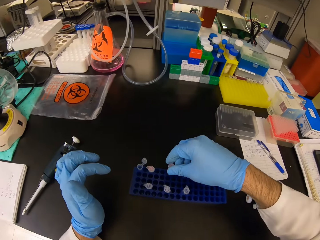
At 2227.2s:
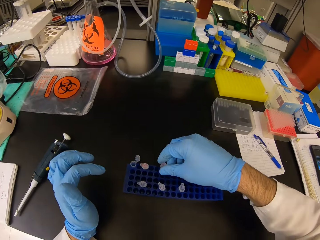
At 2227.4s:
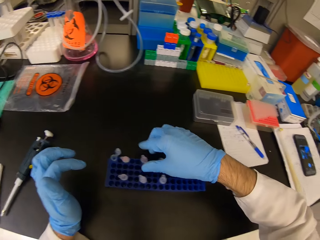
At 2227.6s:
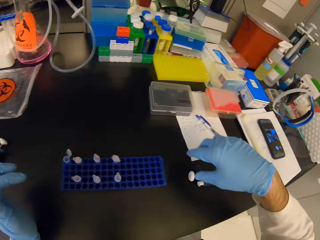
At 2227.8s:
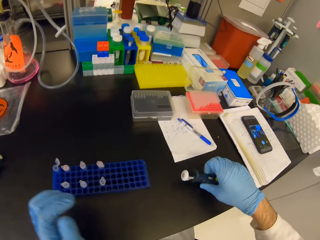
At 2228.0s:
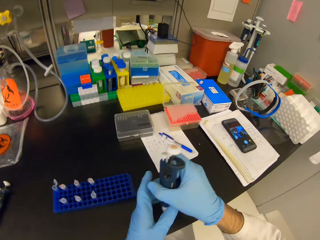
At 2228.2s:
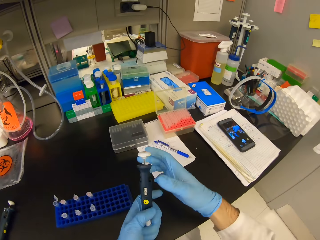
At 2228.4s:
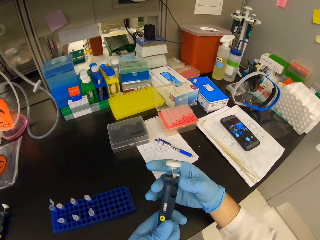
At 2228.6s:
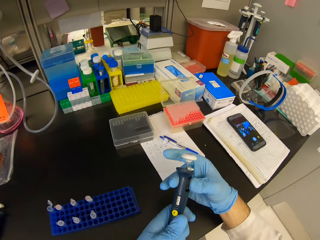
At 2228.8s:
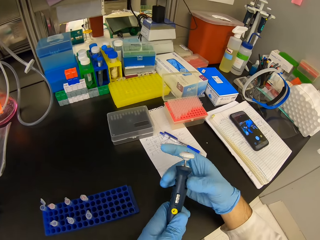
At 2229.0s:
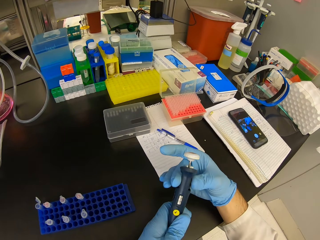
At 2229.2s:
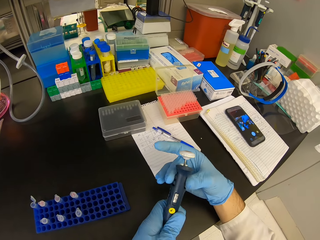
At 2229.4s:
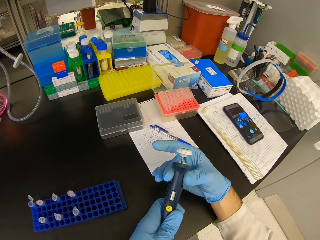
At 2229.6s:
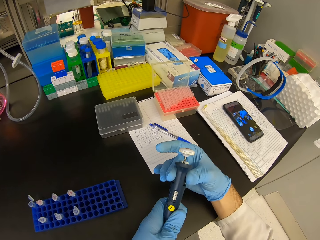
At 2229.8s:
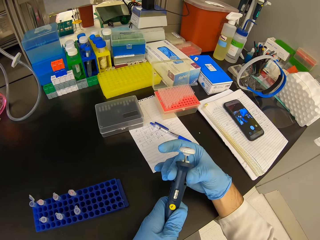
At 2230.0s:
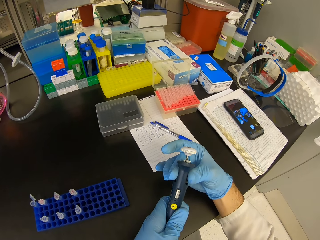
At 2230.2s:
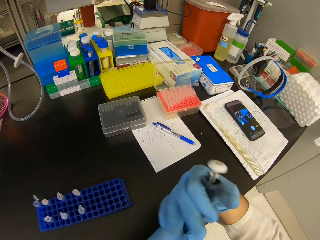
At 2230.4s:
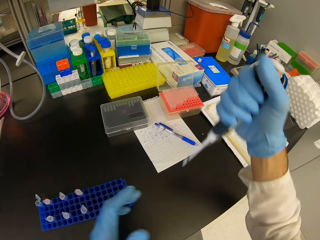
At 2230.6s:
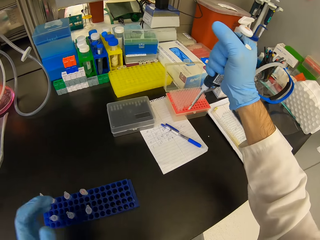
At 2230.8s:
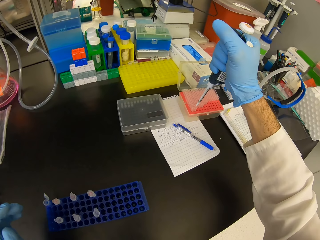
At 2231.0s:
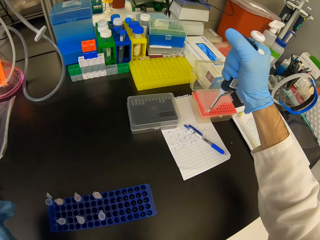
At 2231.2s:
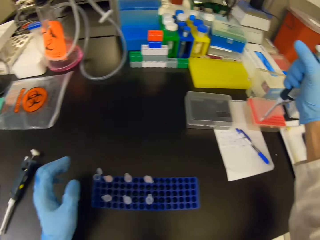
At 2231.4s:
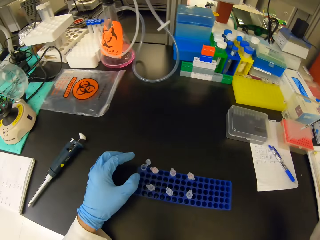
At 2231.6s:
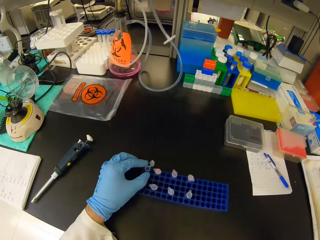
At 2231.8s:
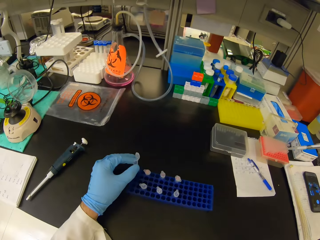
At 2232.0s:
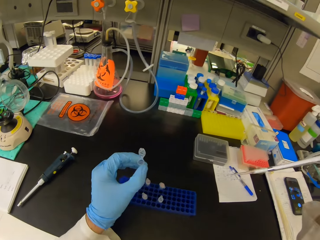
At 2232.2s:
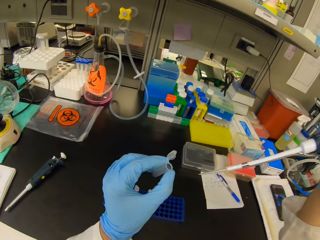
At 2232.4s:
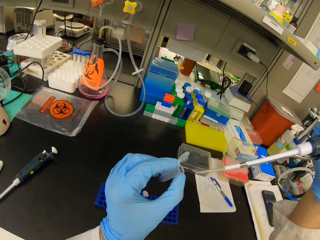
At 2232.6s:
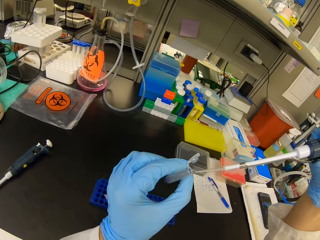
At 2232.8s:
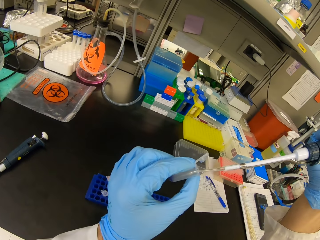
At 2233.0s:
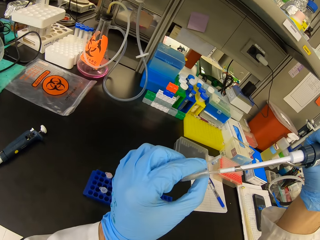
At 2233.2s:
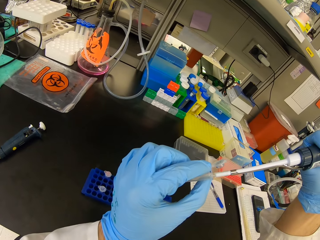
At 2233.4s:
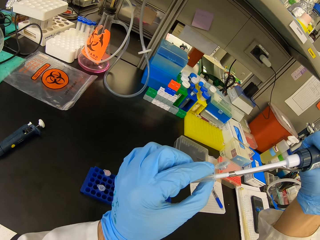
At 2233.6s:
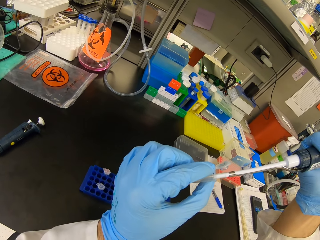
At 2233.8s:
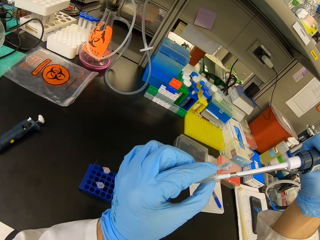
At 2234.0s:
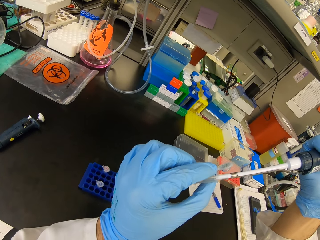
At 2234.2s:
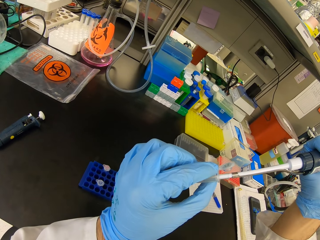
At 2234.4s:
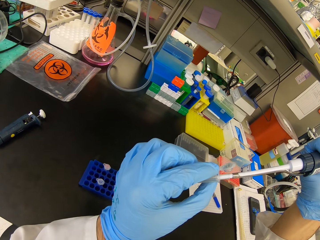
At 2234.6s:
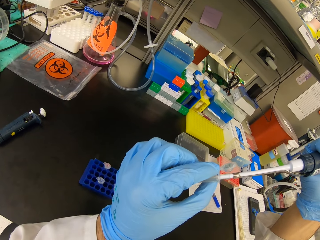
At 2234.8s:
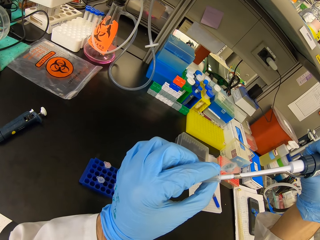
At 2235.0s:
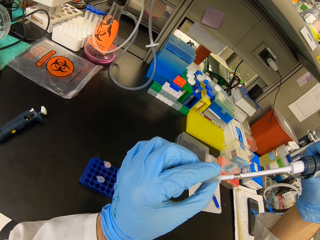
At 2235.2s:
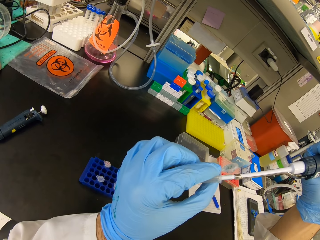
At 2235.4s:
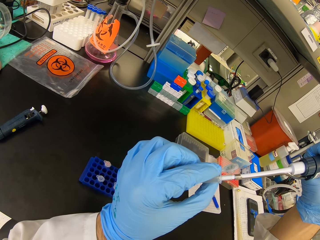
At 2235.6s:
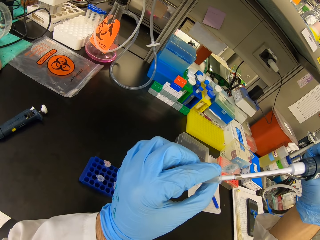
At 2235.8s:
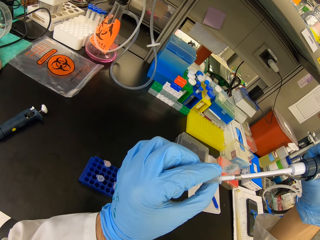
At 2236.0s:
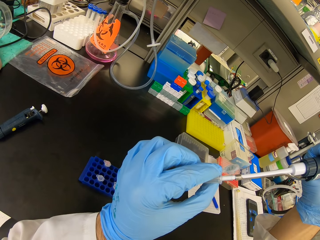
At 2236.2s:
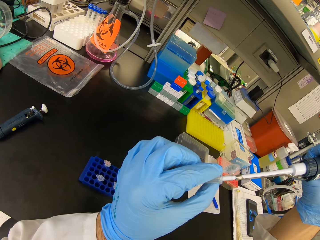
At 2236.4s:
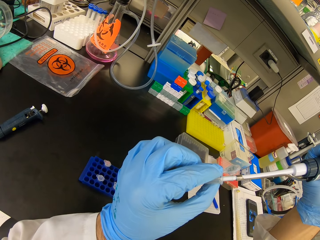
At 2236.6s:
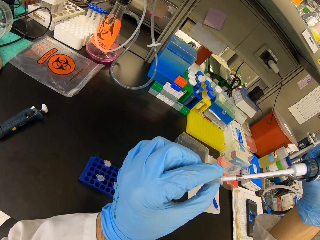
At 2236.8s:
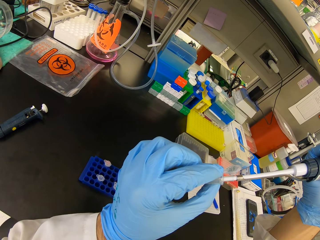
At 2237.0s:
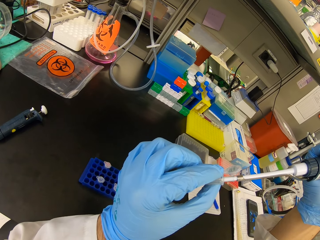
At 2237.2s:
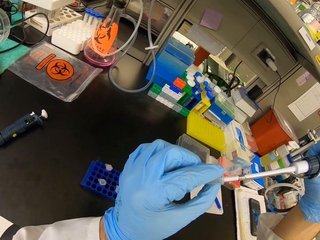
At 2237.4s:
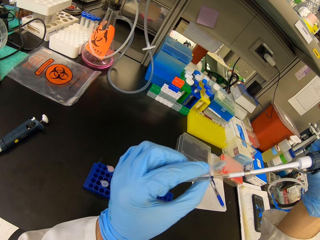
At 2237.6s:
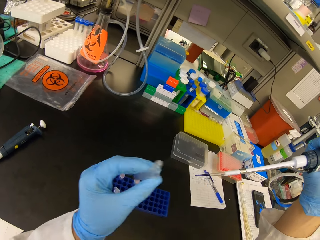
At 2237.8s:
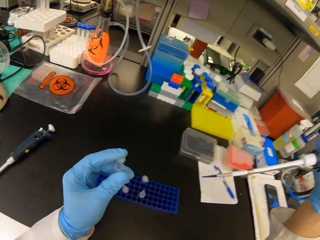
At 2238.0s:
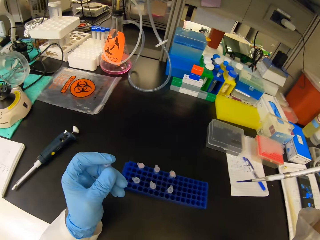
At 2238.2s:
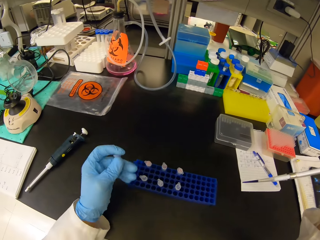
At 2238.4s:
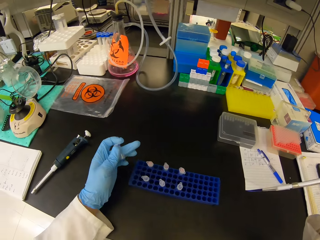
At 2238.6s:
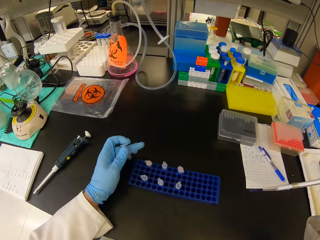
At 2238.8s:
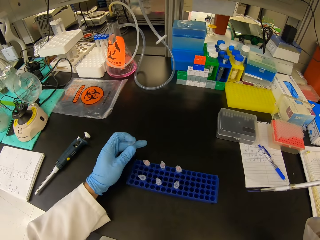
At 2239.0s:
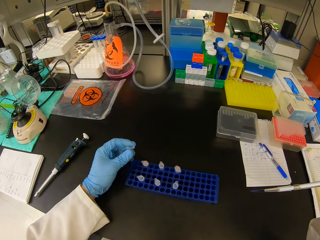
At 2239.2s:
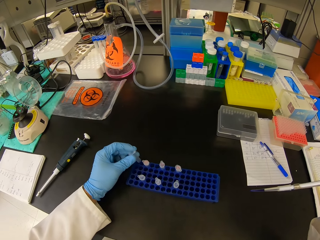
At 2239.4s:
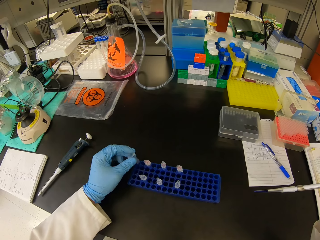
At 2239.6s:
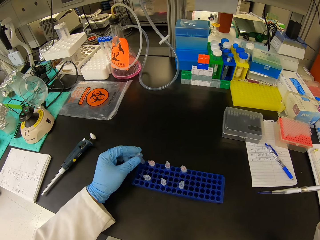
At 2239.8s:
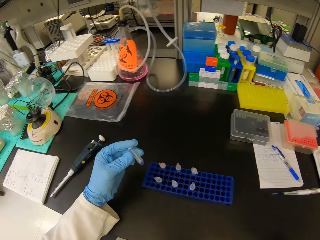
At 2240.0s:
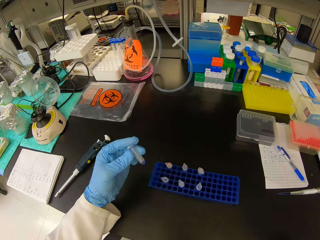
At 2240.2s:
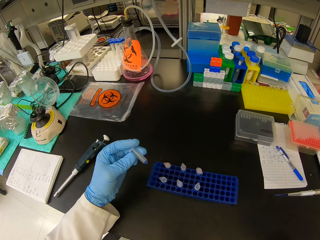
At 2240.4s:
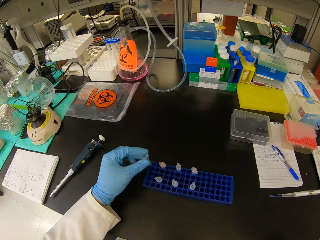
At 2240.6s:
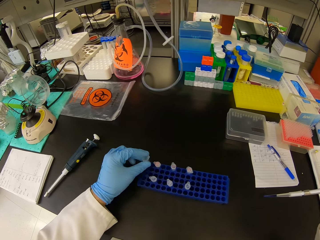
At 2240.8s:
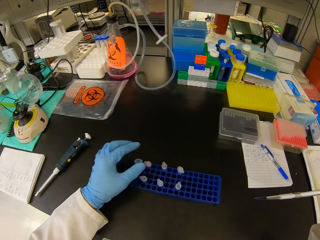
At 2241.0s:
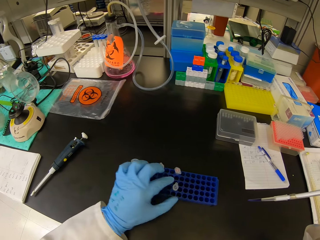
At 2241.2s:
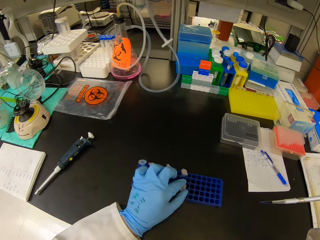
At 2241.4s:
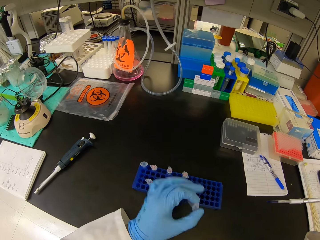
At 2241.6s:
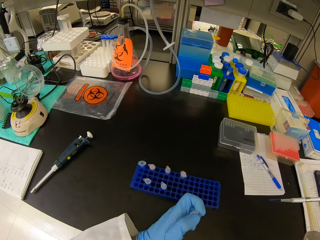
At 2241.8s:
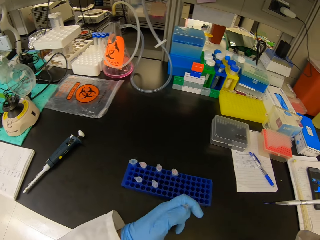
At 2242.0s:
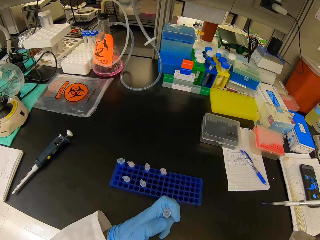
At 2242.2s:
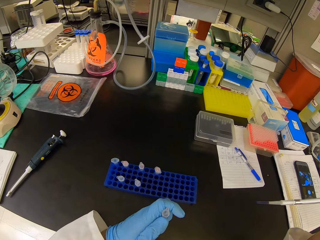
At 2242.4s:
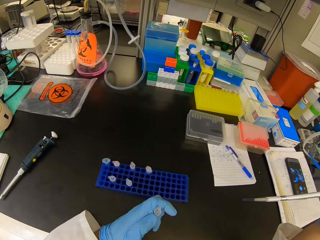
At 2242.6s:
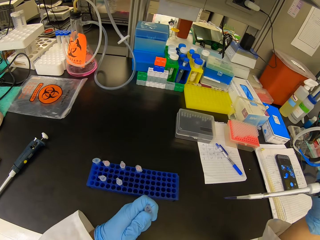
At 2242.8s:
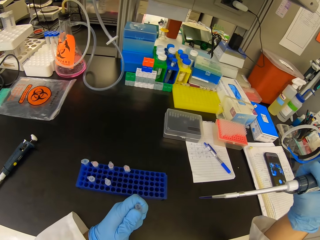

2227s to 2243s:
The camera wearer places the Eppendorf tube on the test tube rack. They take the syringe from the table. They open the syringe. They tighten the syringe. They insert the syringe on the well plate. They suckle chemical from the test tube. They pick the Eppendorf tube in the blue test tube rack. They pour liquid in the syringe into the Eppendorf tube. They suckle chemical from the test tube. They close the Eppendorf tube. They look at the Eppendorf tube. They place the Eppendorf tube on the test tube rack. They pick the test tube from the blue test tube rack. They place the Eppendorf tube from the test tube rack.

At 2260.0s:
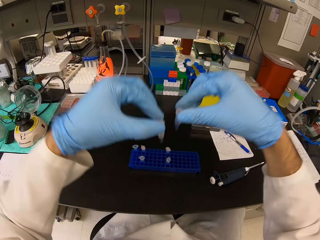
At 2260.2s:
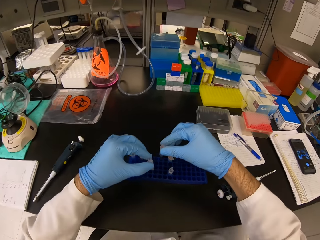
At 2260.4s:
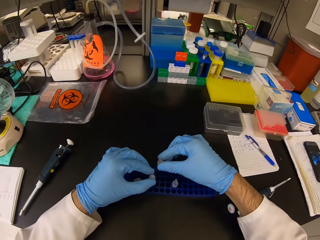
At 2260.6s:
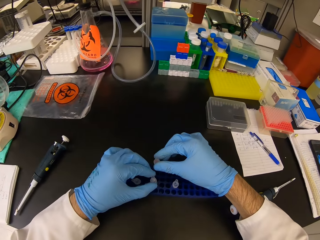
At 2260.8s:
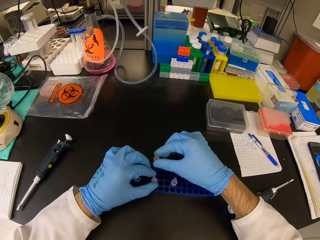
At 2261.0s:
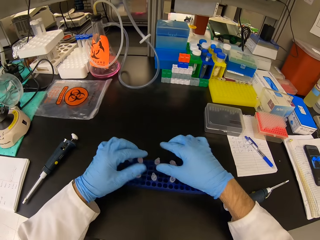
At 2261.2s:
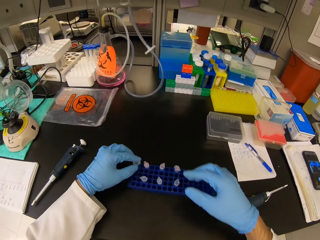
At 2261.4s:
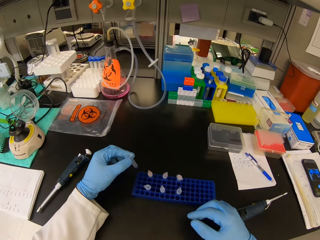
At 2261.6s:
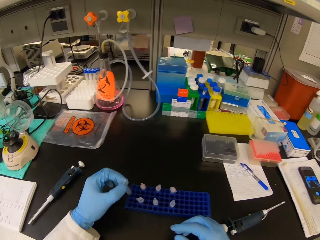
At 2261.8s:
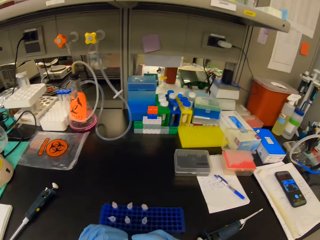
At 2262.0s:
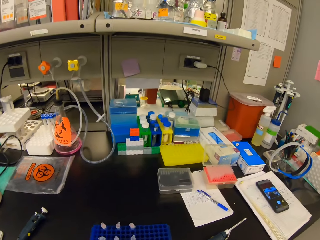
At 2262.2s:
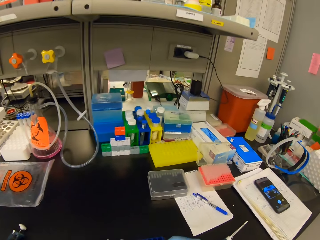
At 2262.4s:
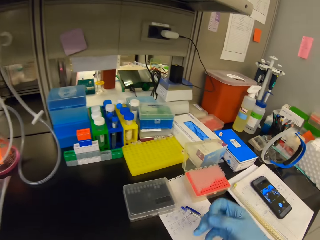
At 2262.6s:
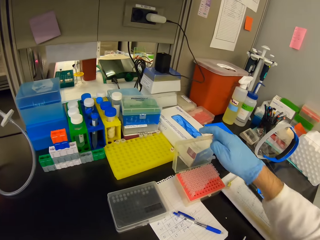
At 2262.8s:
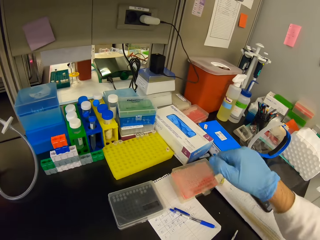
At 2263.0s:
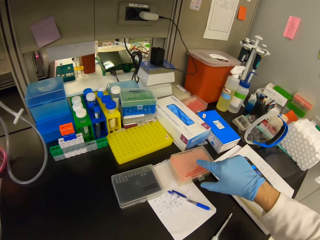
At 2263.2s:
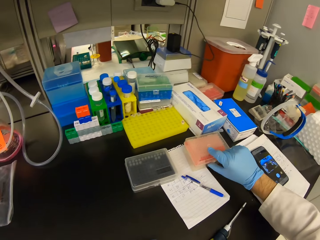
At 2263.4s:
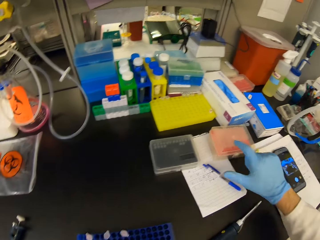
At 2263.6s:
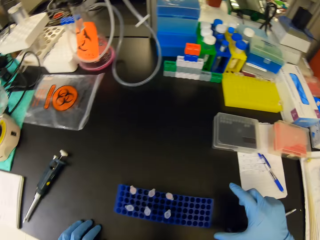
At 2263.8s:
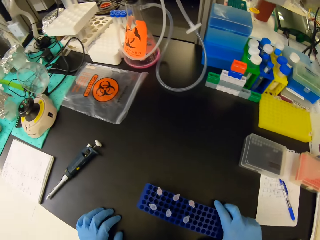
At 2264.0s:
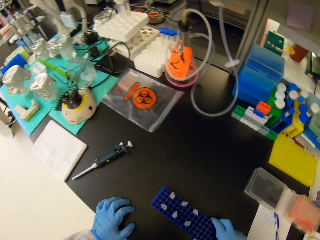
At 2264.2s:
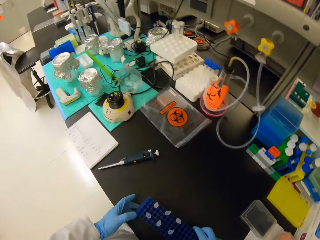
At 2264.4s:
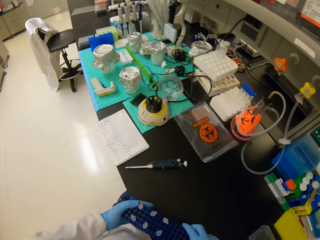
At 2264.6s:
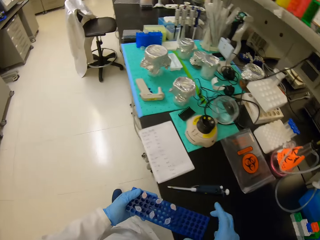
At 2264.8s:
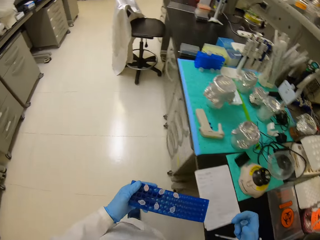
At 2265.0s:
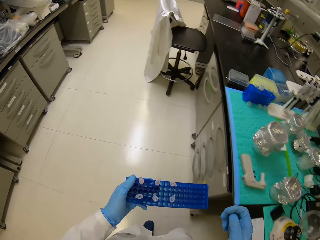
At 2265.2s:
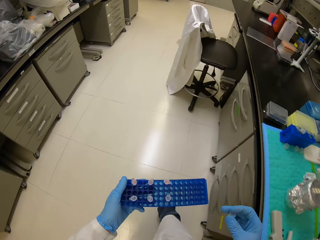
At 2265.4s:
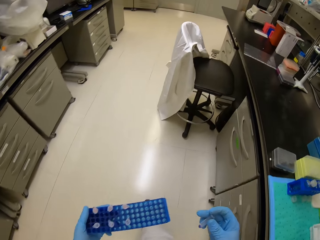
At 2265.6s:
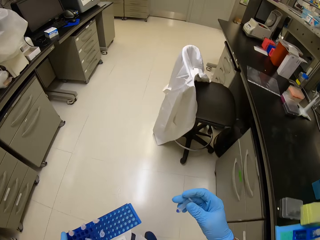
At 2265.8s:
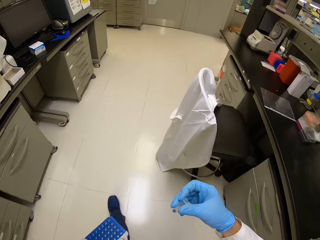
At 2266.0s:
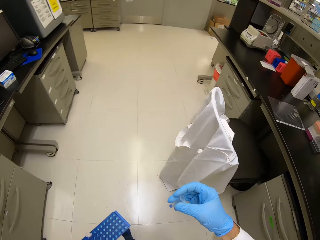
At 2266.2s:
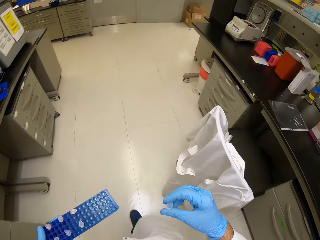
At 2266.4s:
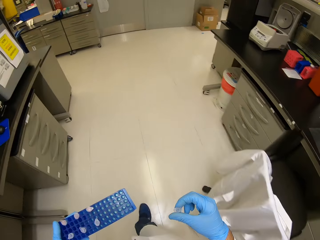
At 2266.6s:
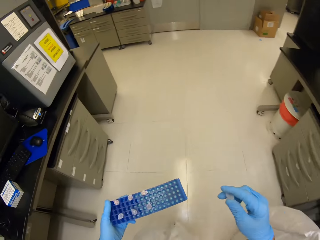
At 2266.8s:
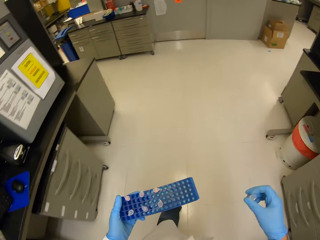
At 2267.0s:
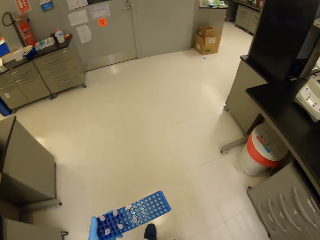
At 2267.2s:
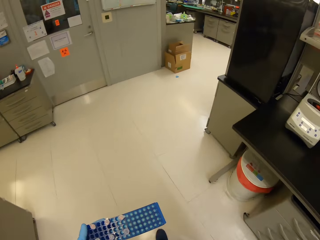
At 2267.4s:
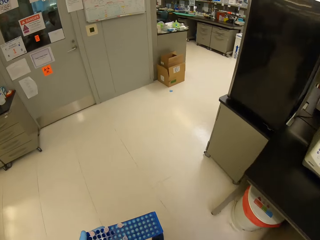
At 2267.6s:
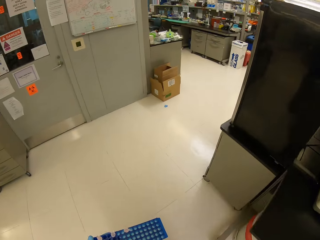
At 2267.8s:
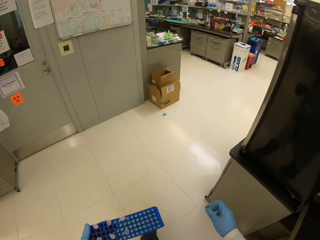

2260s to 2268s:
The camera wearer puts the test tubes in the blue test tube rack. They stare around. They close a lid of an orange test tube rack. They pick the blue test tube rack from the table. They walk around.
